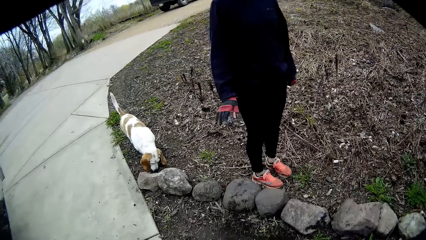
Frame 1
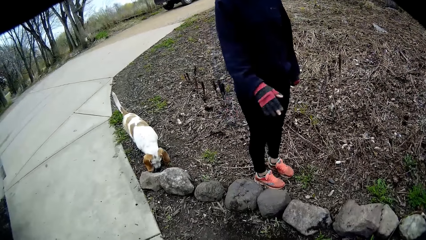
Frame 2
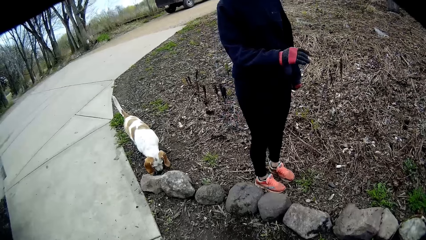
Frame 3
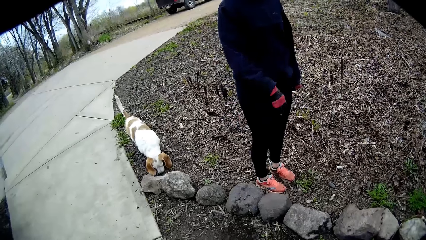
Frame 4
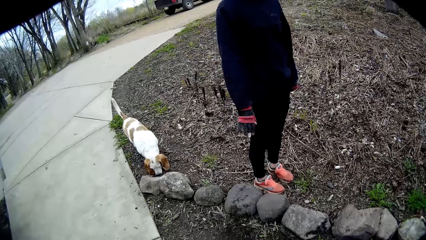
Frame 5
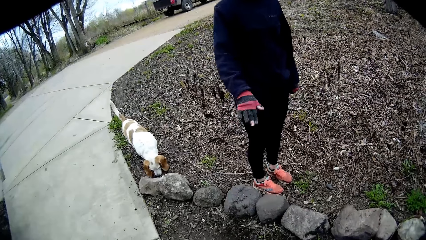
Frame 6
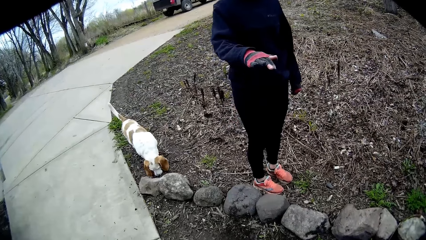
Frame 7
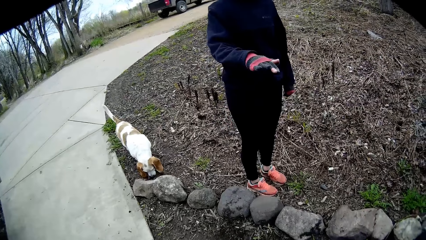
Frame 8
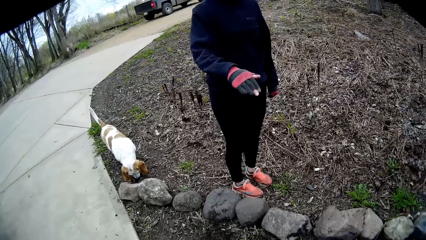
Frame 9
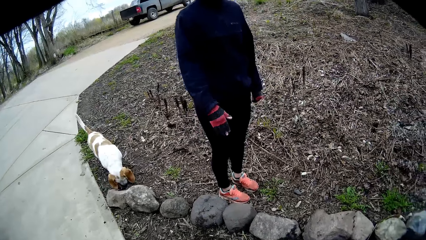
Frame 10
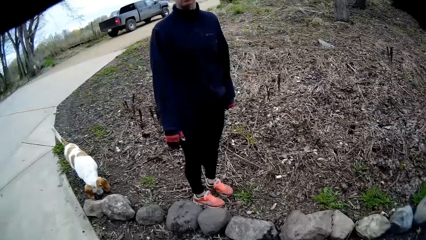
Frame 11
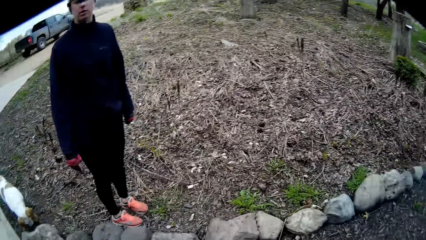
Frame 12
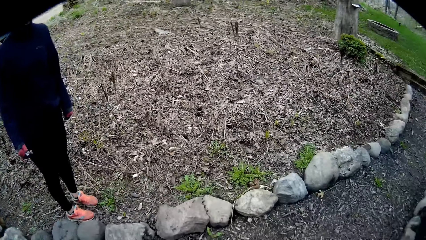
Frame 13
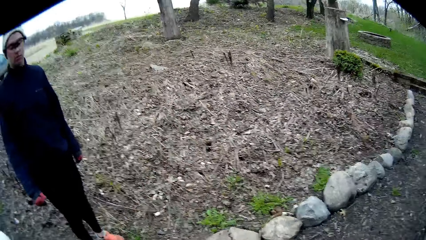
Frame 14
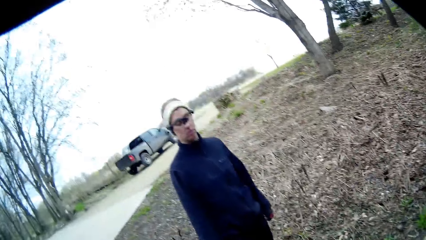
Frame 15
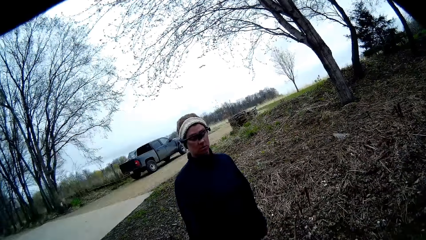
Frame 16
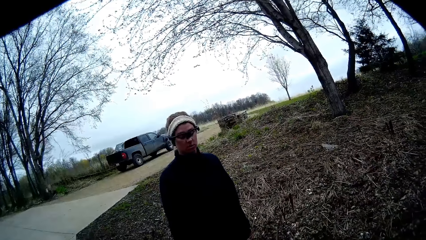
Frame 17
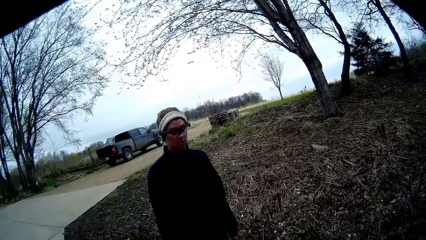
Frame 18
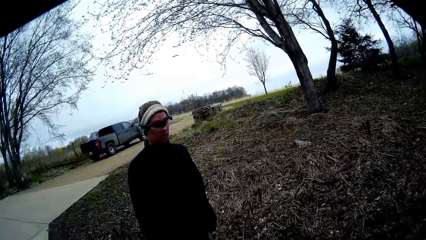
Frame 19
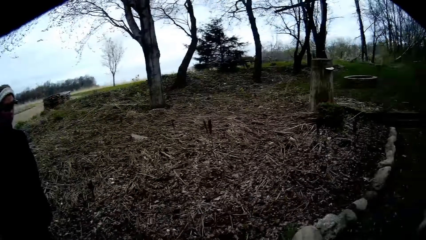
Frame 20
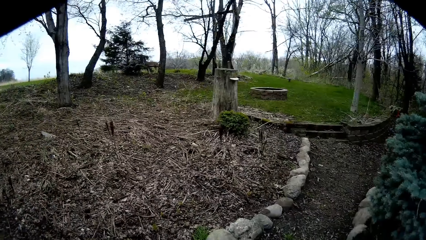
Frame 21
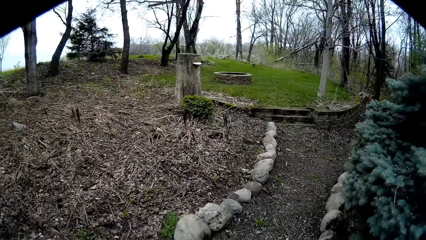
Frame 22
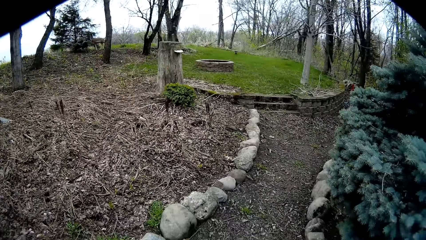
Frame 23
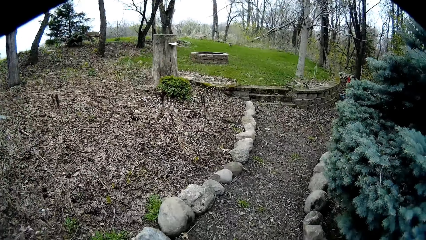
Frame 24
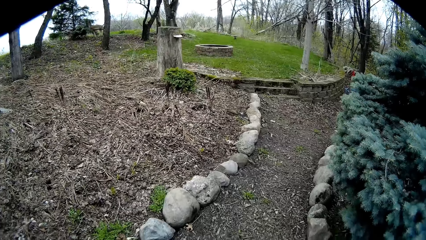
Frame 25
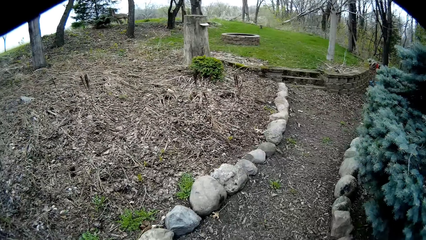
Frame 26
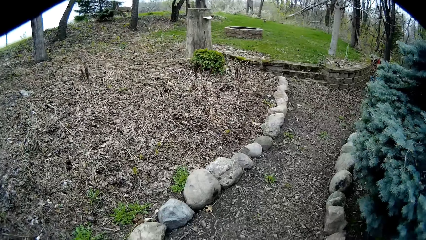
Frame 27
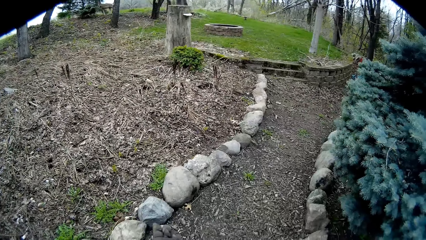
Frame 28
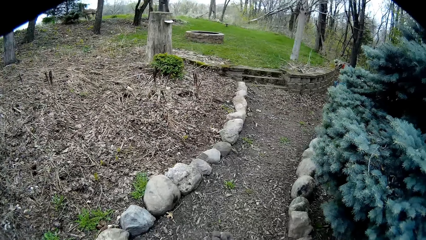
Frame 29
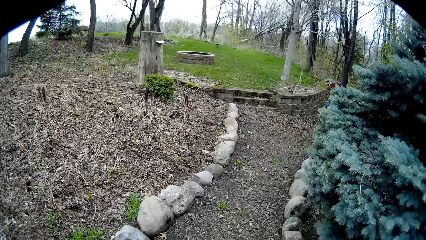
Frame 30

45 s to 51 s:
A woman uses gestures.

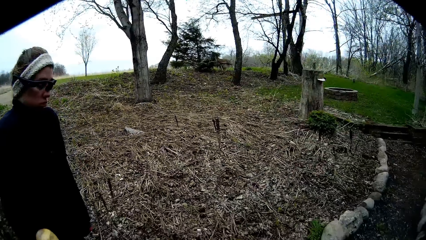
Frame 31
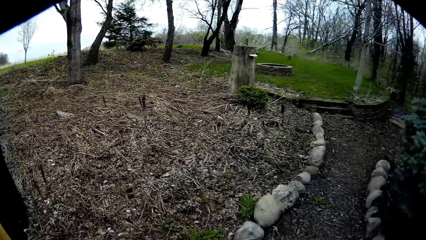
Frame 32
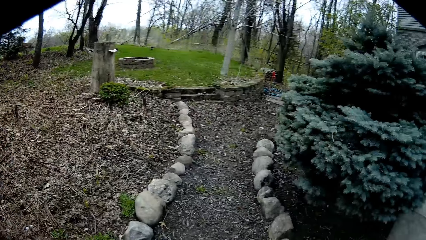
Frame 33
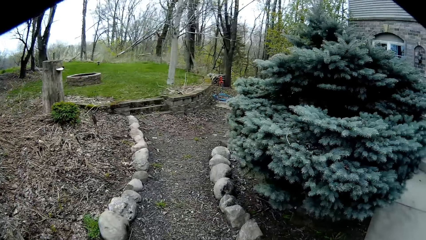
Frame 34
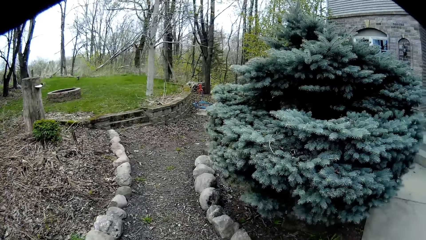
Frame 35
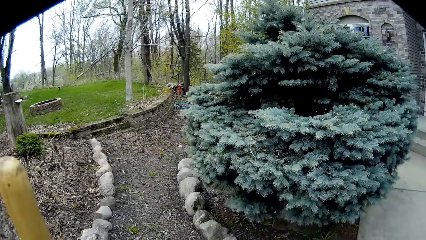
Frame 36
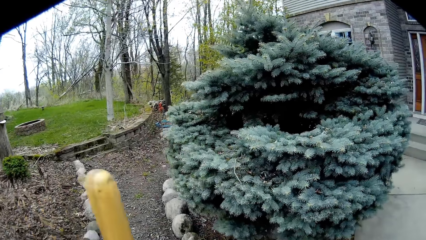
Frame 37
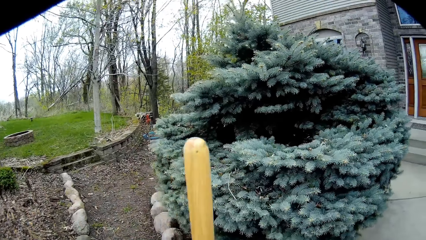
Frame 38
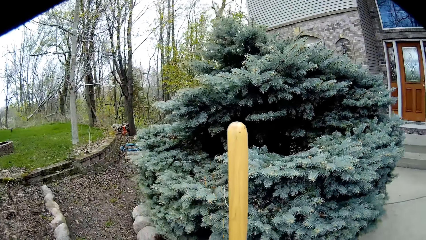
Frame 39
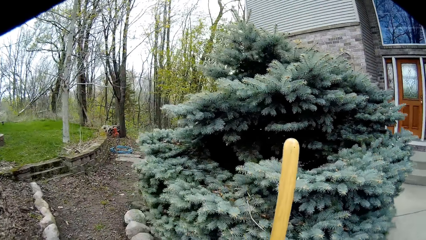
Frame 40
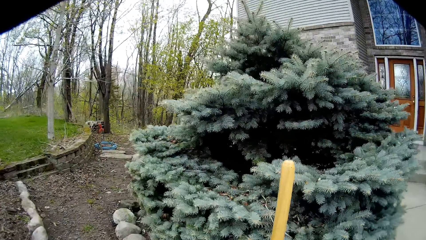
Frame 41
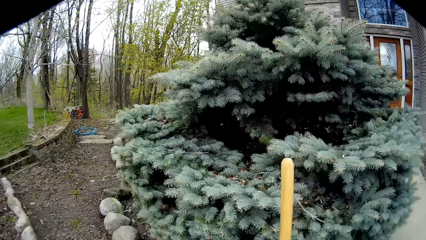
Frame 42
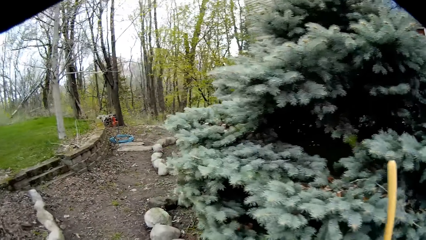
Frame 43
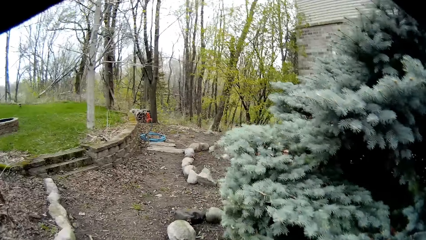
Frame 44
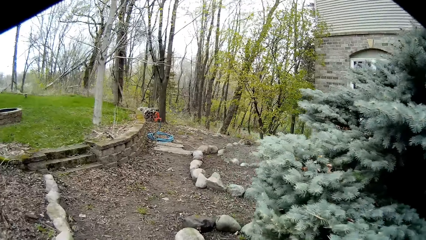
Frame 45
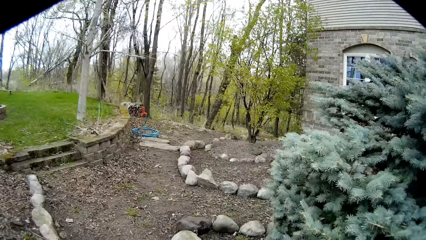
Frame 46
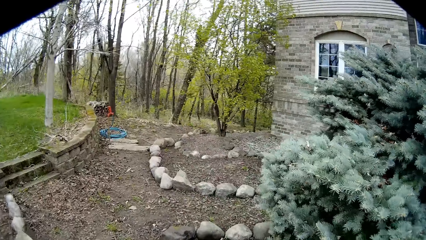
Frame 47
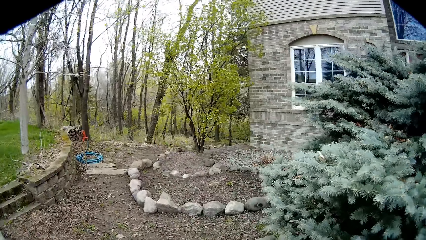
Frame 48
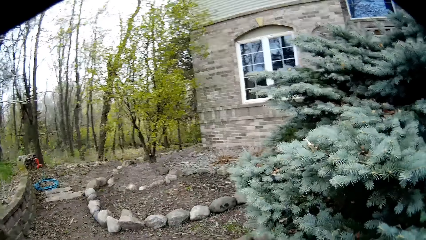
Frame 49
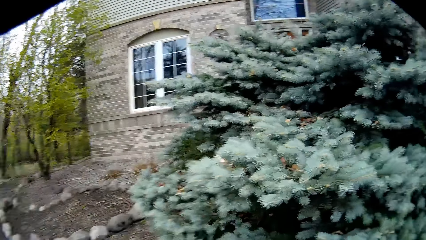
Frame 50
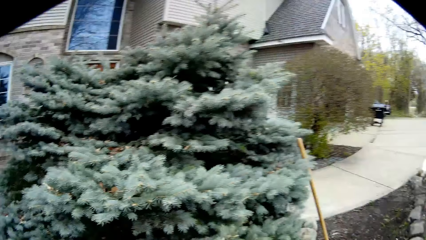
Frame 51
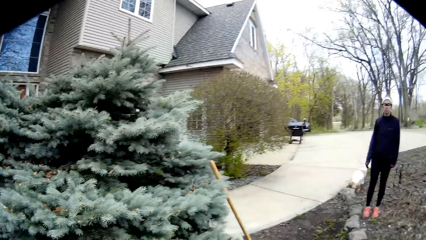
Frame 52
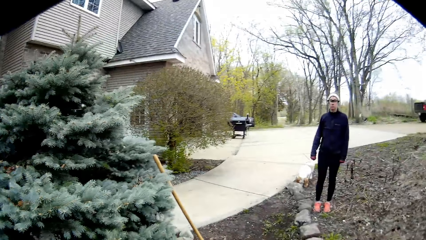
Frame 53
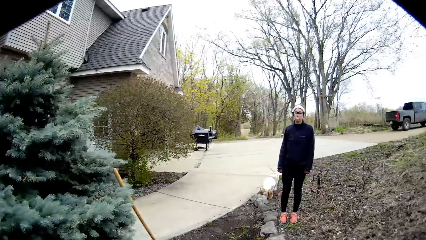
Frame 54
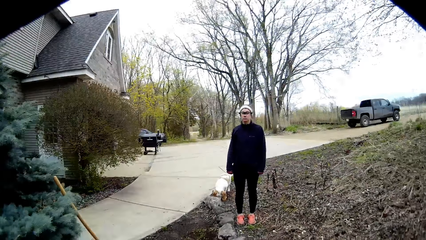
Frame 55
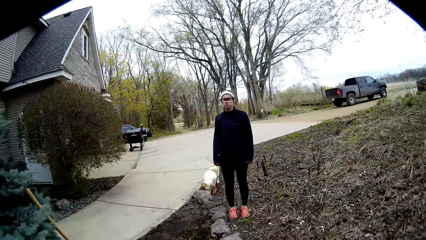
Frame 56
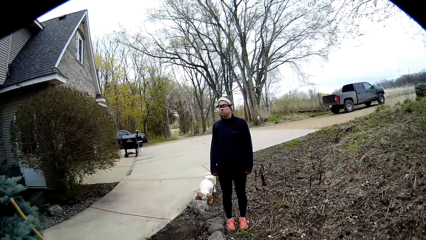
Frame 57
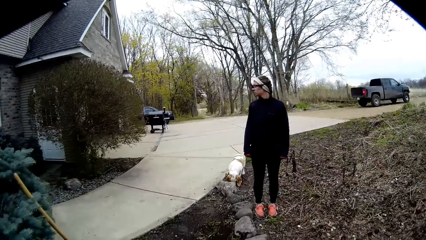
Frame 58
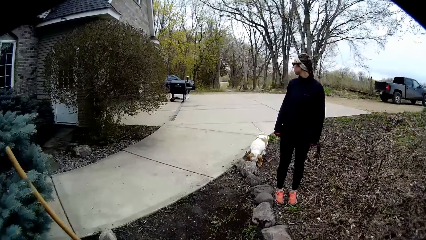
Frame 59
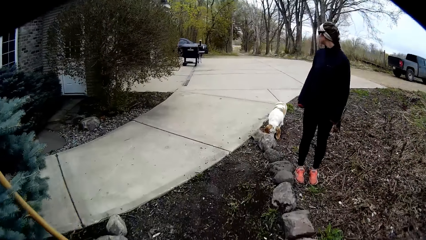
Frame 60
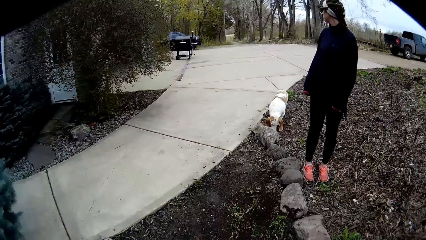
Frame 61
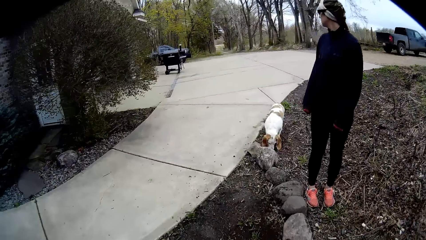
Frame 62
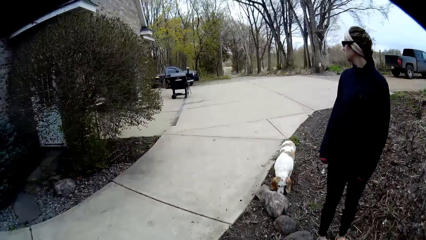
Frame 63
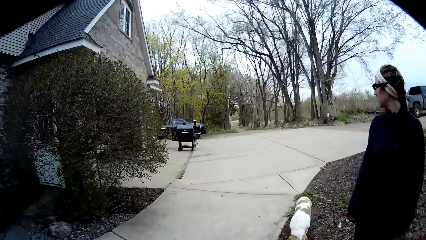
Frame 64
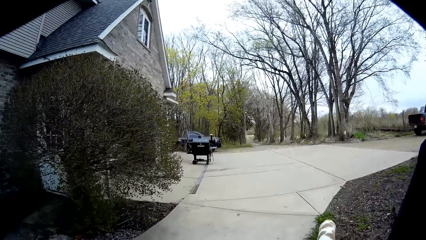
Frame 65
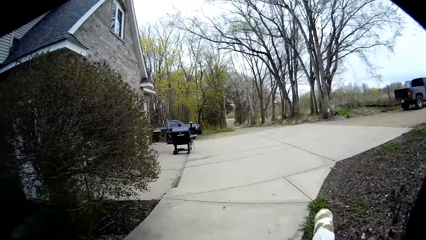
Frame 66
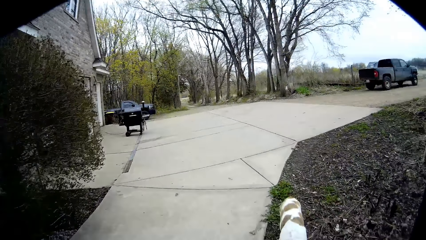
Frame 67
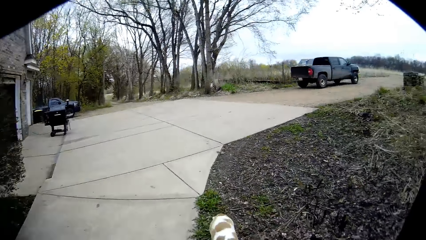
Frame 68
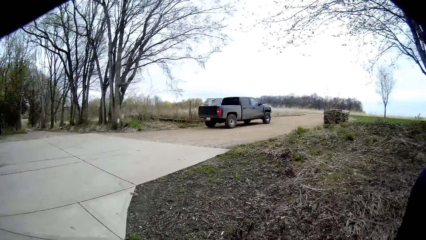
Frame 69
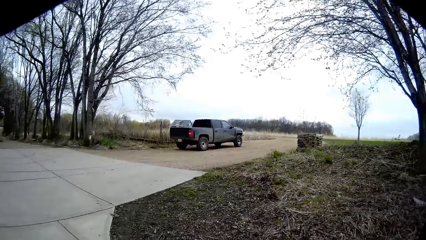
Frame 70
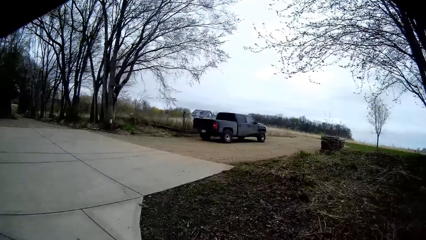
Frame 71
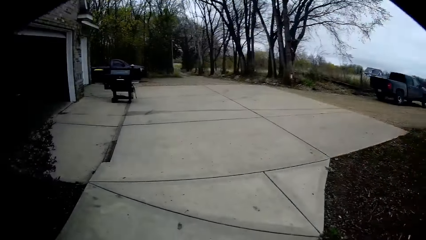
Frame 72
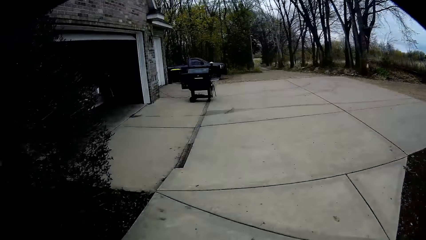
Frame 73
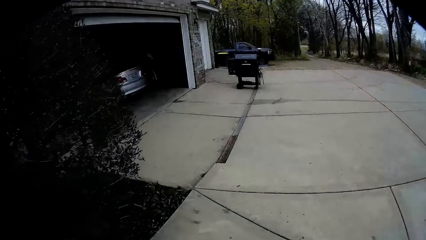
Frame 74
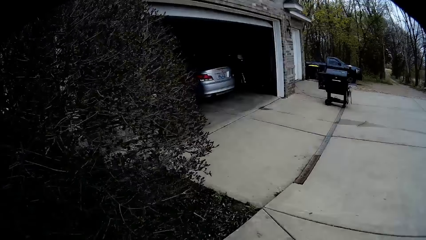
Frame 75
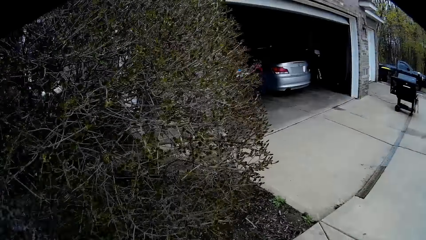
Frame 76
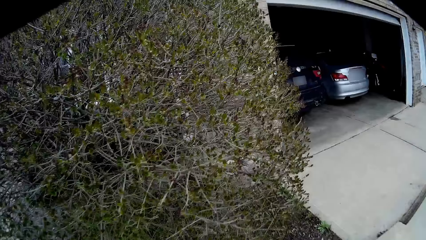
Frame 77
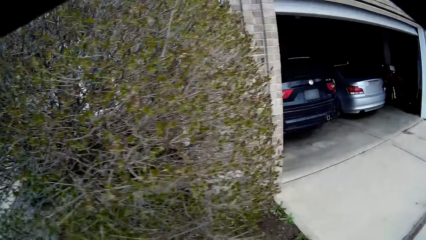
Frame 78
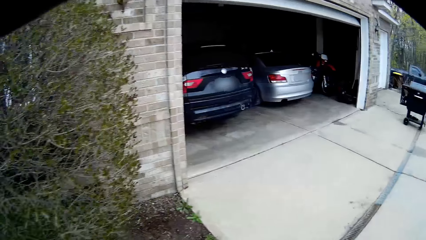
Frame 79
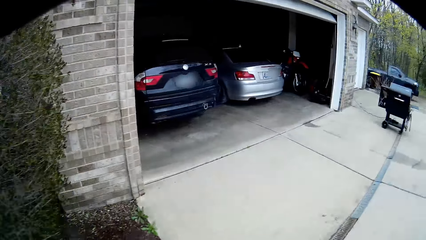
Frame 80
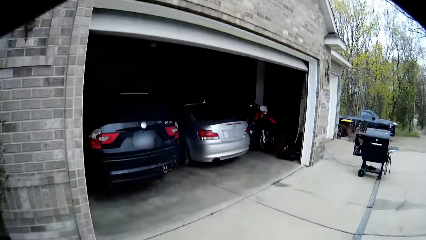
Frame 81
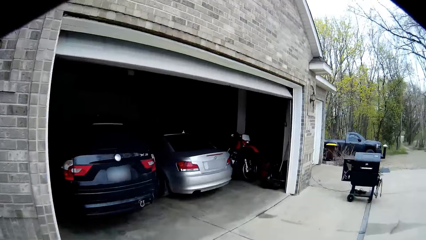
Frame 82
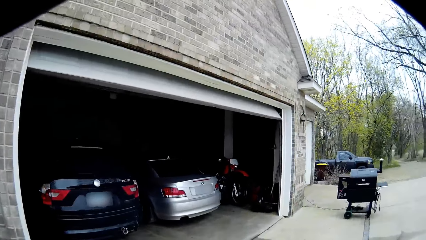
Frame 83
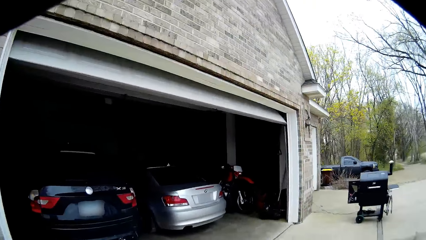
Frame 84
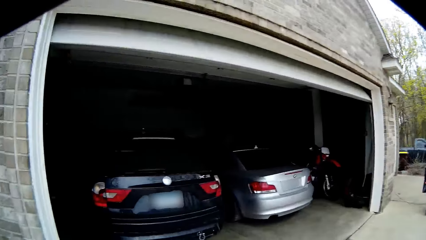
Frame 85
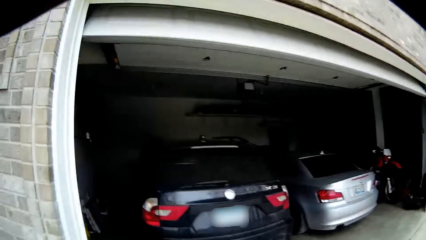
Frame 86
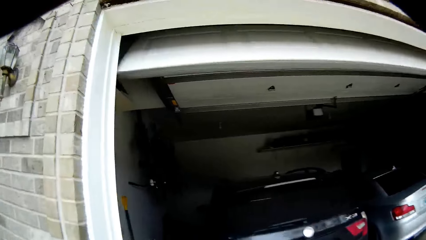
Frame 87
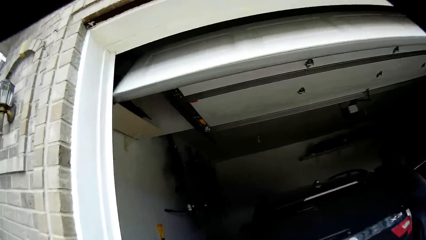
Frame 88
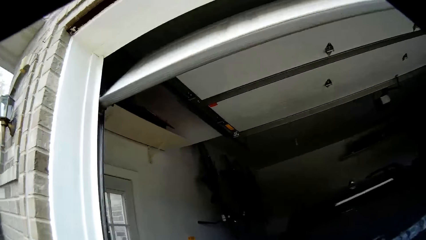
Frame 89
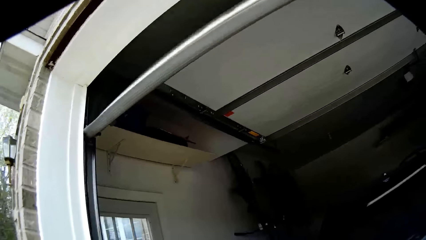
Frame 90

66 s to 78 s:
The camera wearer moves the garden rake slightly. They lean the rake against a plant. They drop the rake against the plant on the floor.
